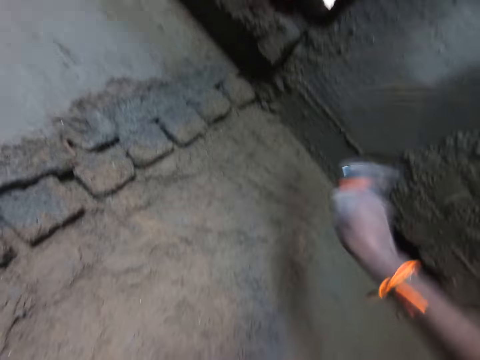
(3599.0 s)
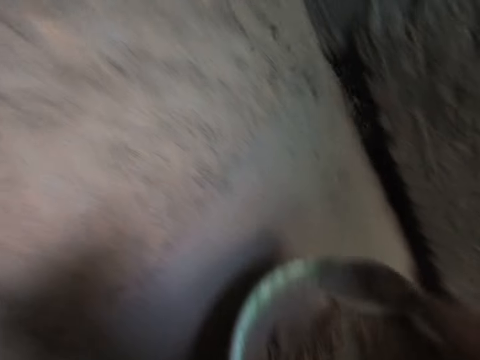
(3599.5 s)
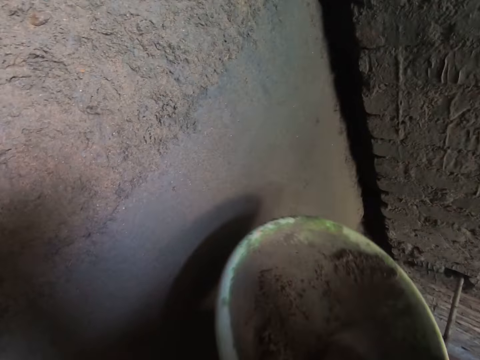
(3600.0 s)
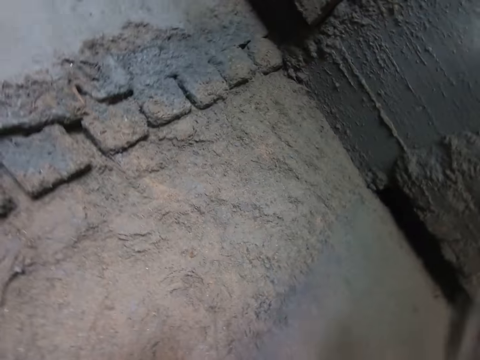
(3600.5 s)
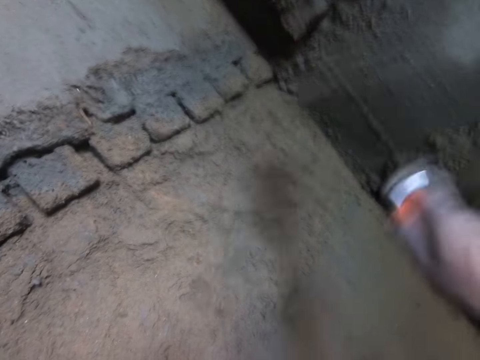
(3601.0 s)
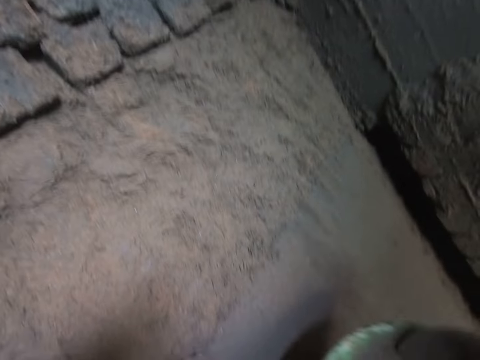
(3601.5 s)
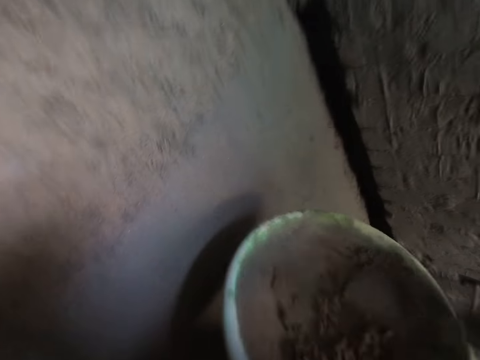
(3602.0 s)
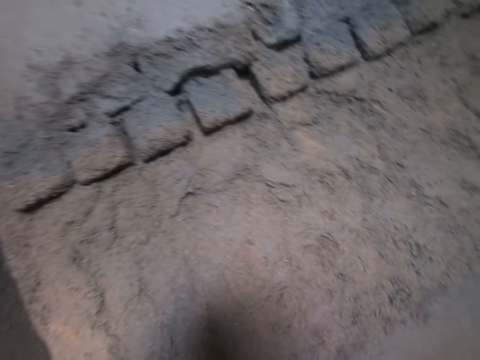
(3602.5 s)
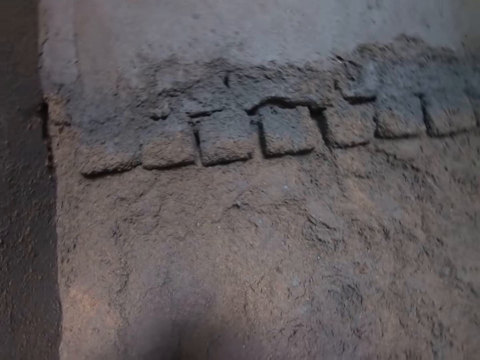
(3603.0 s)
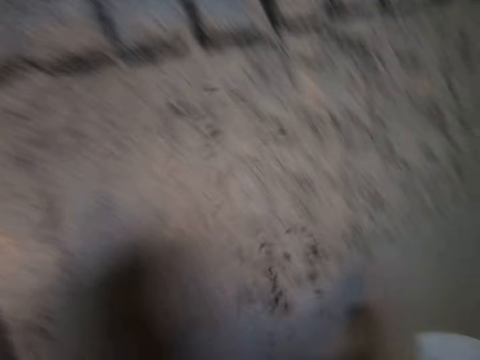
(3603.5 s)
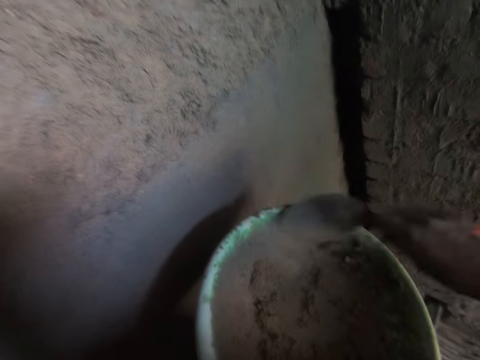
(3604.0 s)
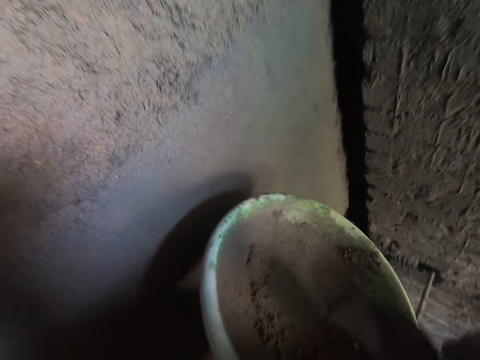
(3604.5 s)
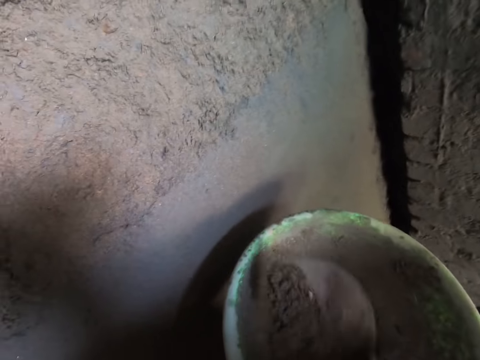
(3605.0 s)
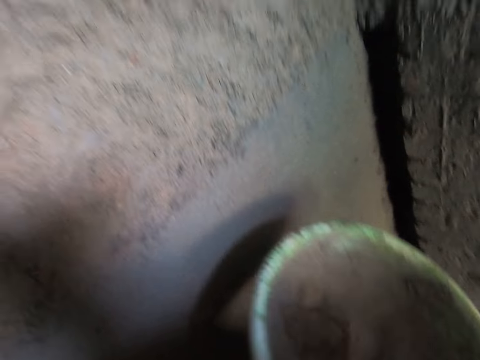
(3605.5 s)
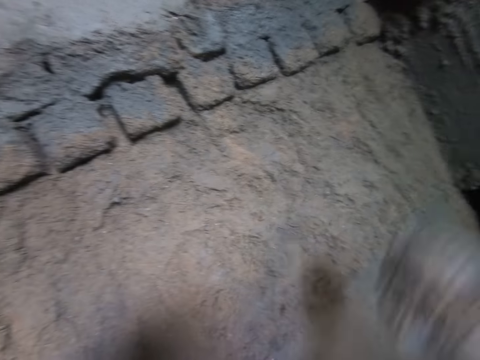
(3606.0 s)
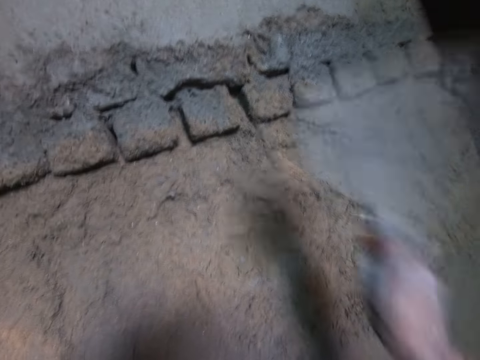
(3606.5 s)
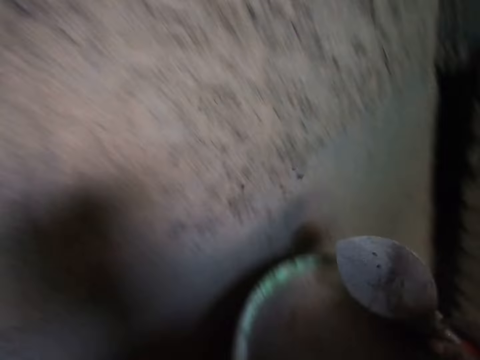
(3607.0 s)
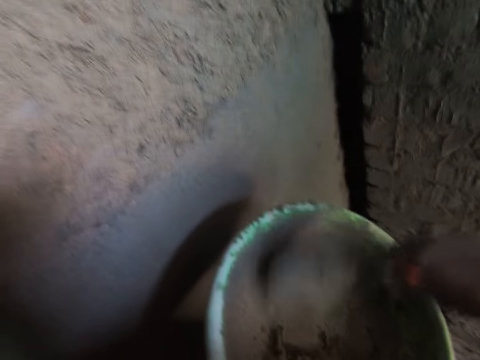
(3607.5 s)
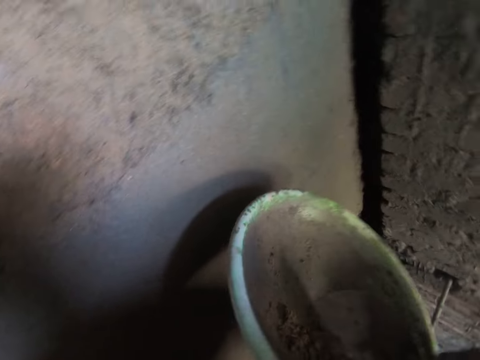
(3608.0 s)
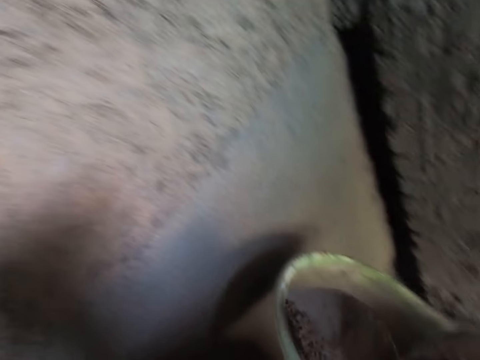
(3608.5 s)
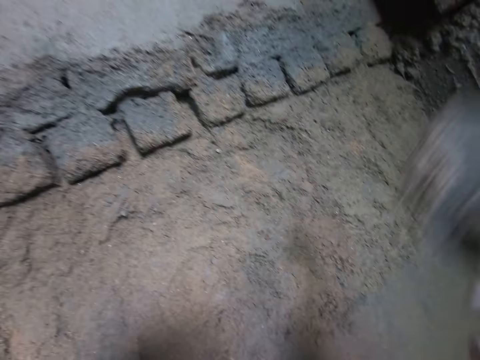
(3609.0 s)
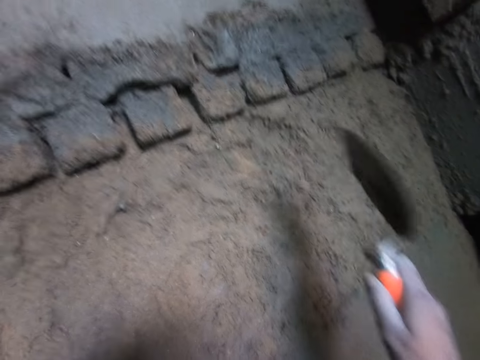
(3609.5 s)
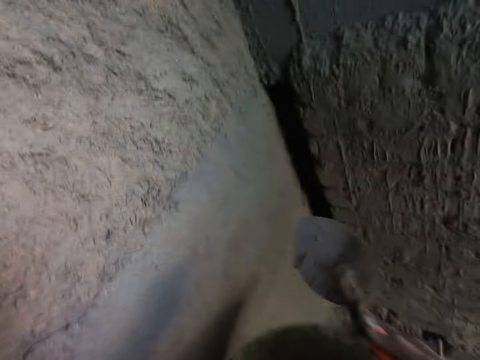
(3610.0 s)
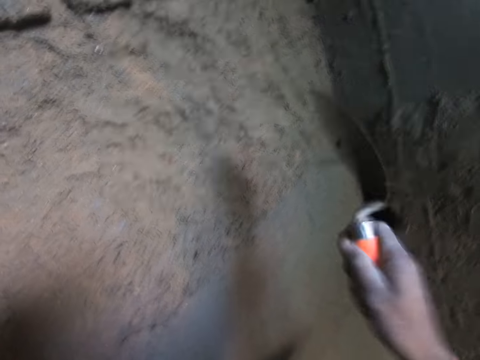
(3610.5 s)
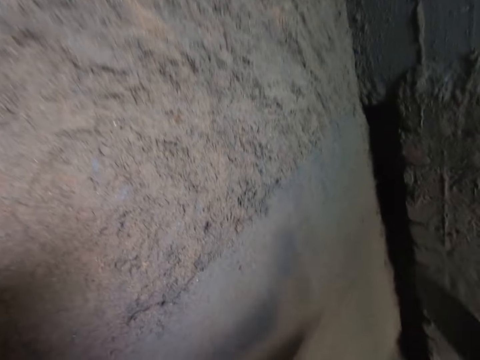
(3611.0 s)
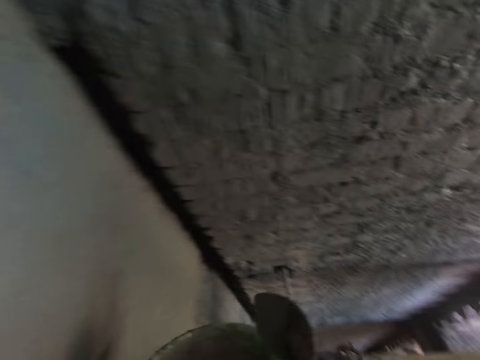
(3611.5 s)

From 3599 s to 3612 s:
The camera wearer splashes the mortar on the wall with the brick trowel in his right hand. He scoops the mortar from the bowl in his left hand with the trowel in his right hand. He splashes the mortar on the wall with the trowel in his right hand. He scoops the mortar from the bowl in his left hand with the trowel in his right hand. He splashes the mortar on the wall with the trowel in his right hand. He scrapes the mortar in the bowl with the trowel in his right hand. He scoops the mortar from the bowl in his left hand with the trowel in his right hand. He splashes the mortar on the wall with the trowel in his right hand. He scrapes the mortar in the bowl with the trowel in his right hand. He scoops the mortar from the bowl in his left hand with the trowel in his right hand. He splashes the mortar on the wall with the trowel in his right hand. He turns back.

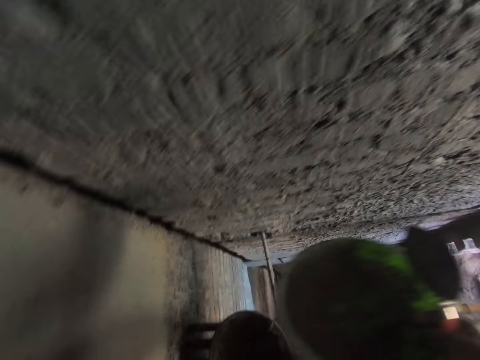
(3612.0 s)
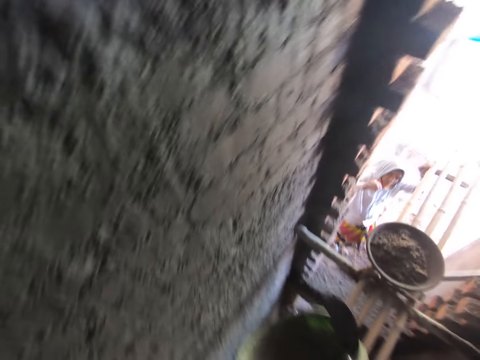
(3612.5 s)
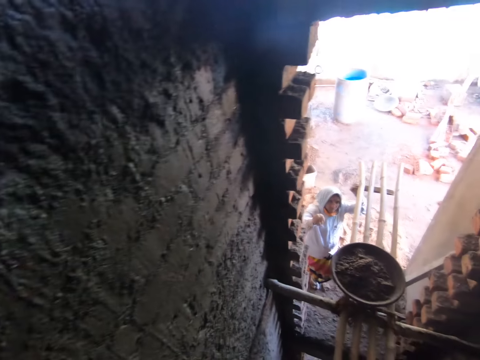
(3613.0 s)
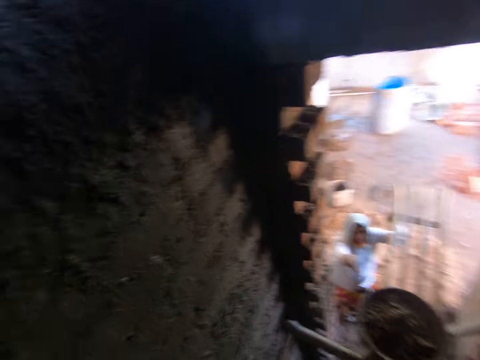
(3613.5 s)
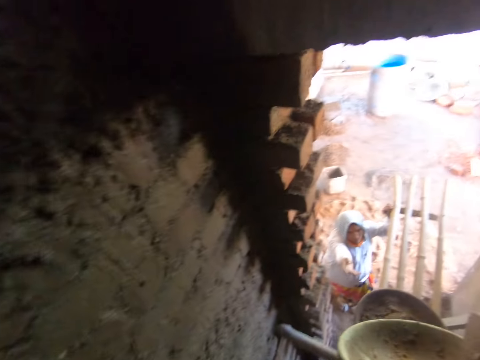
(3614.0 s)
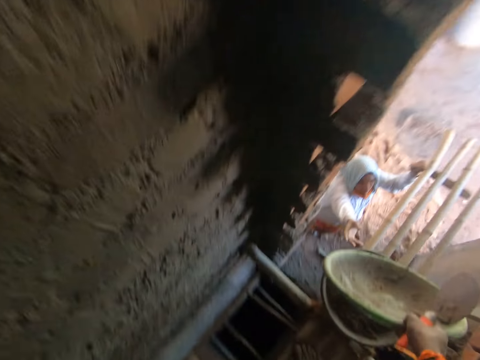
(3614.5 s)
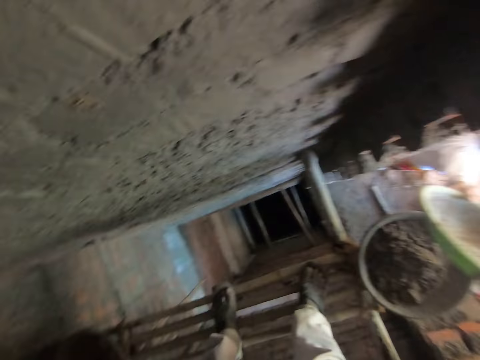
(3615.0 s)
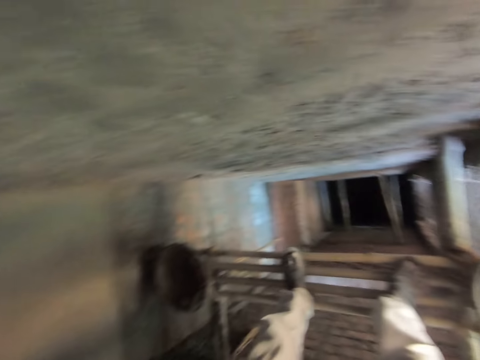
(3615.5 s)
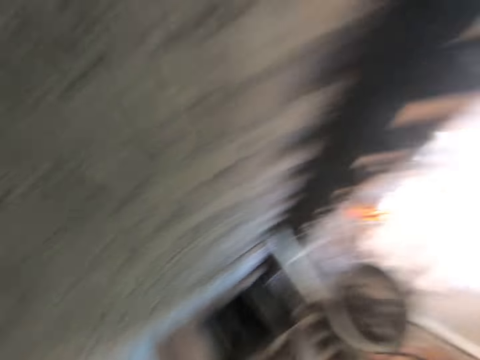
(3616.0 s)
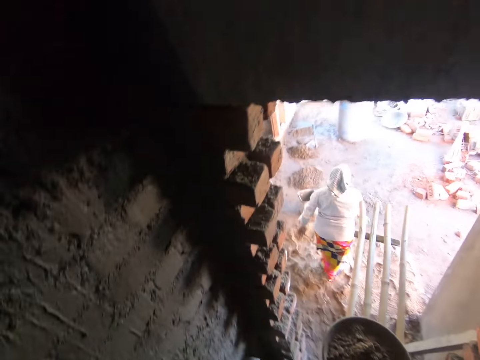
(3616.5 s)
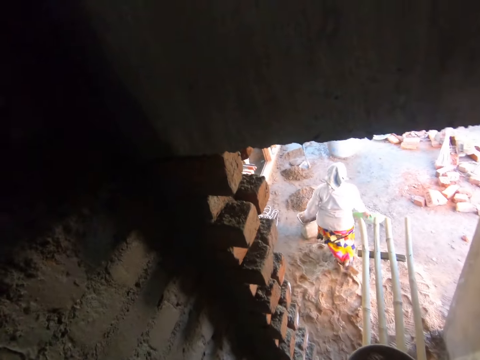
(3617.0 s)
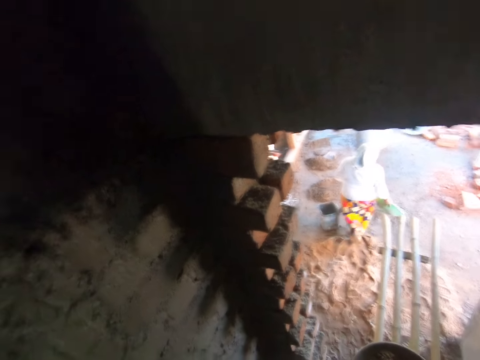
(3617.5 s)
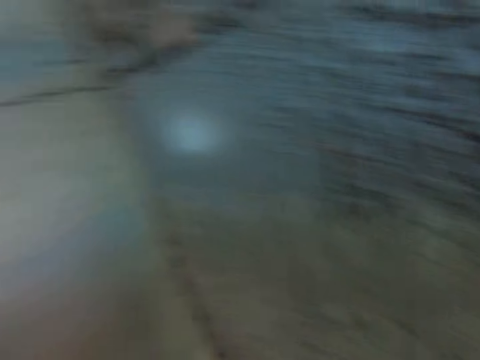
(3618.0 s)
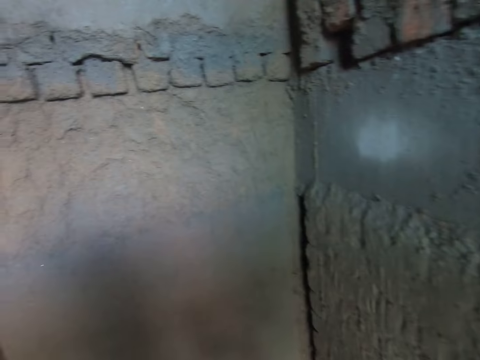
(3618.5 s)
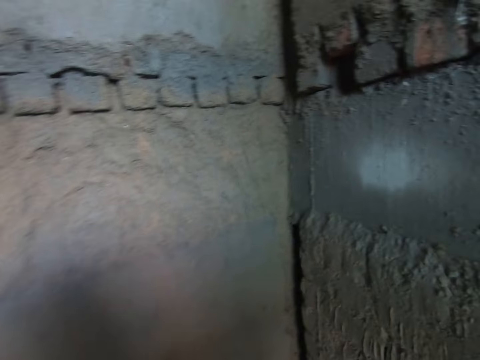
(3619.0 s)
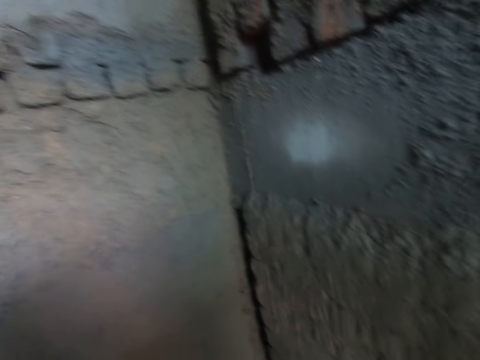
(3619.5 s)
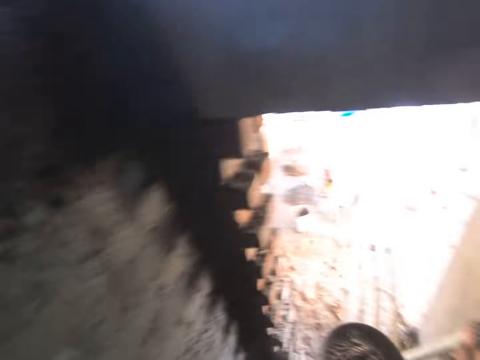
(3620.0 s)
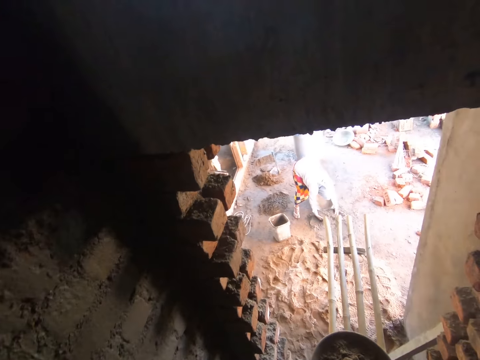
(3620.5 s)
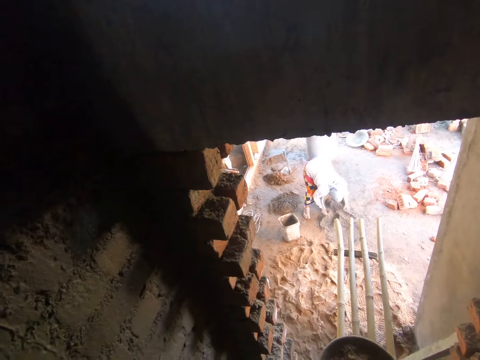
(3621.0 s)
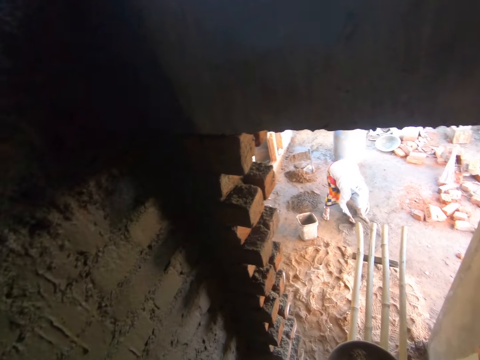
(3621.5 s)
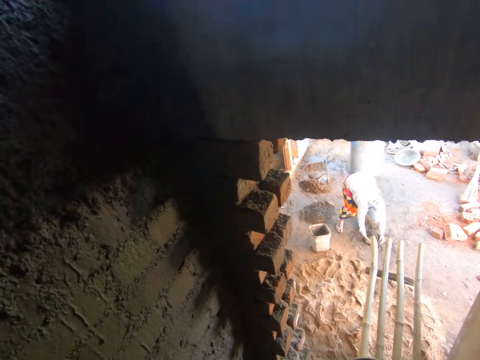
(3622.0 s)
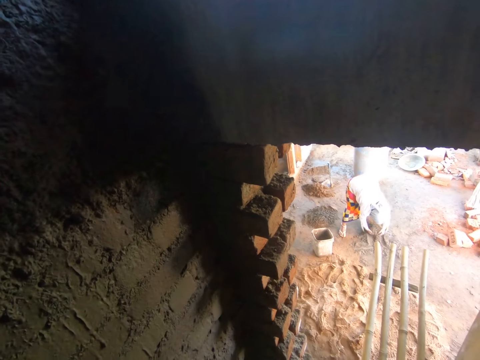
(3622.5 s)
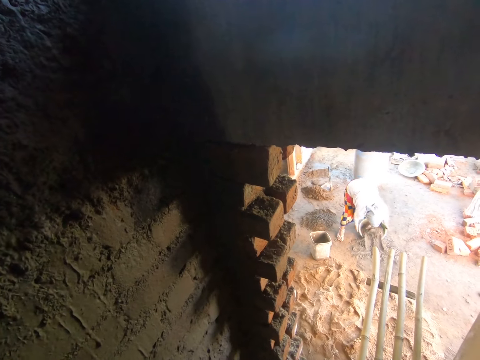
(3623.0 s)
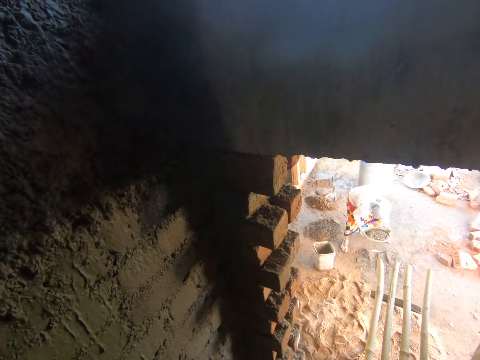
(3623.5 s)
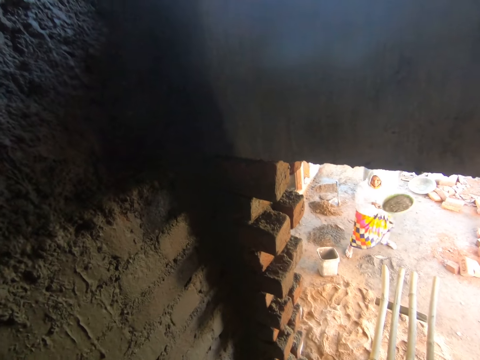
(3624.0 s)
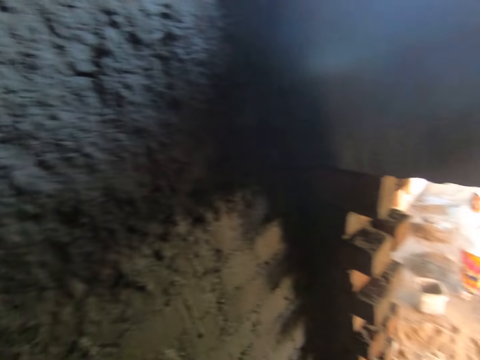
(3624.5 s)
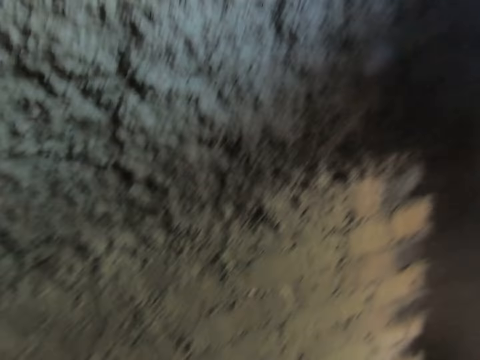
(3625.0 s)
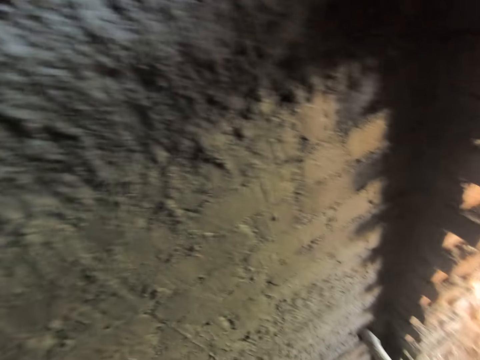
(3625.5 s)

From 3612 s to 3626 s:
The camera wearer passes the bowl from his left hand to his right hand. He converses with a woman and walks forward. He passes the bowl in his right hand to the woman. He converses with the woman. He looks around. The woman packs cement on the ground into the bowl with her hands. The woman carries the bowl with both hands.
